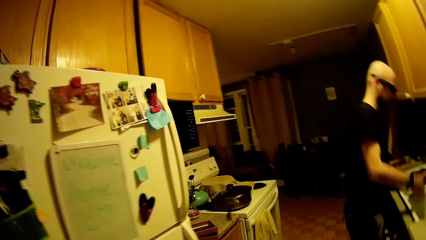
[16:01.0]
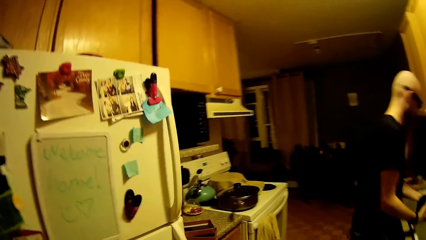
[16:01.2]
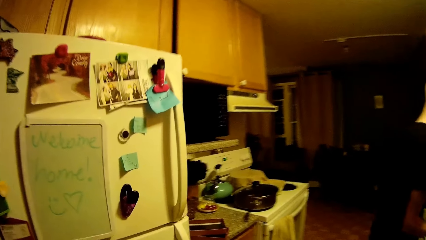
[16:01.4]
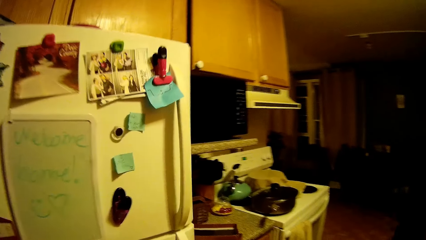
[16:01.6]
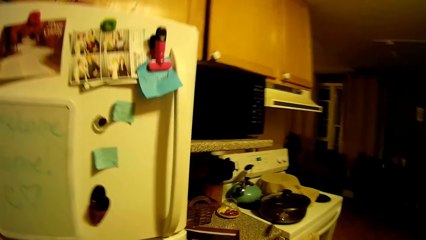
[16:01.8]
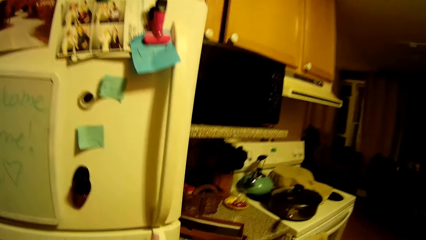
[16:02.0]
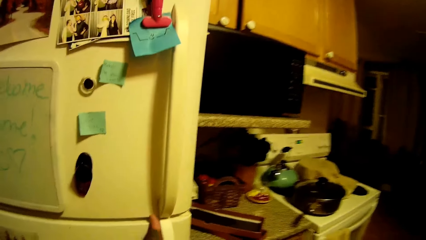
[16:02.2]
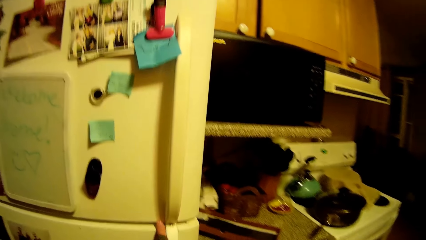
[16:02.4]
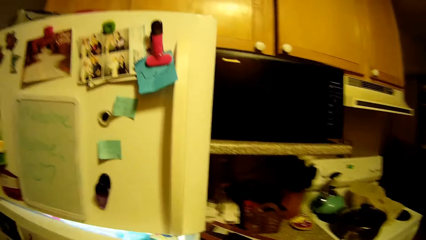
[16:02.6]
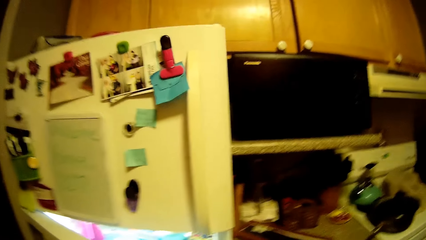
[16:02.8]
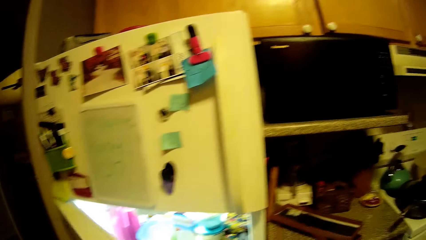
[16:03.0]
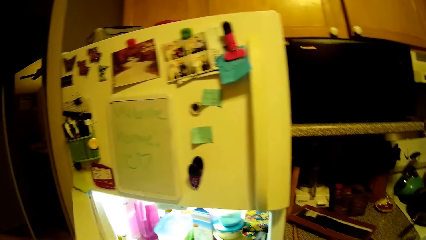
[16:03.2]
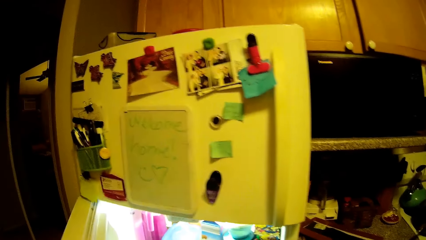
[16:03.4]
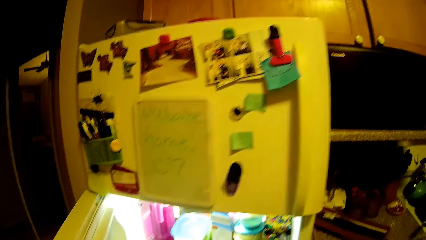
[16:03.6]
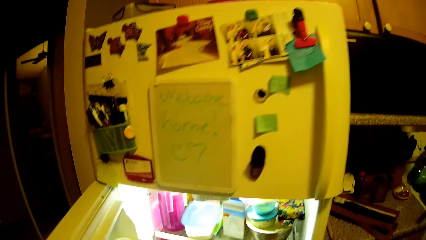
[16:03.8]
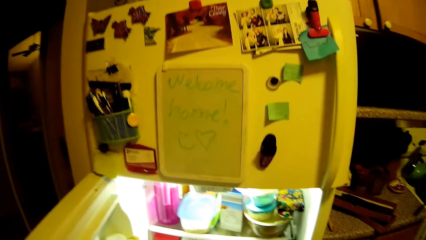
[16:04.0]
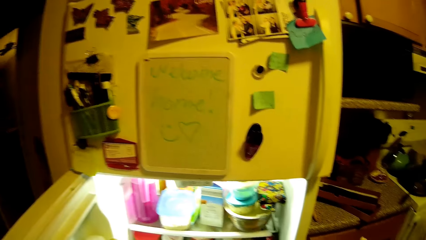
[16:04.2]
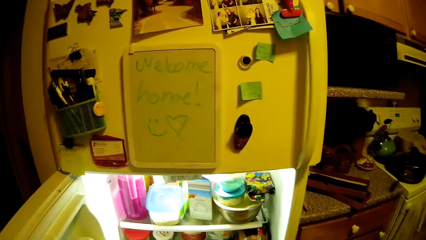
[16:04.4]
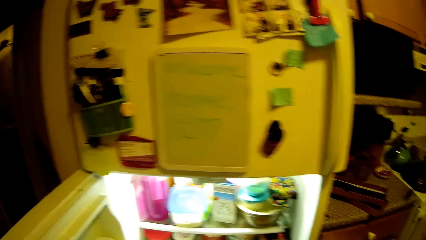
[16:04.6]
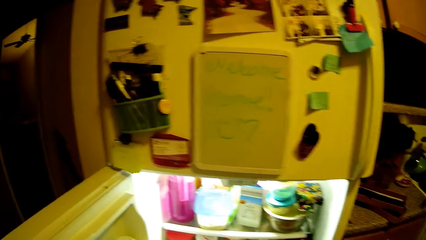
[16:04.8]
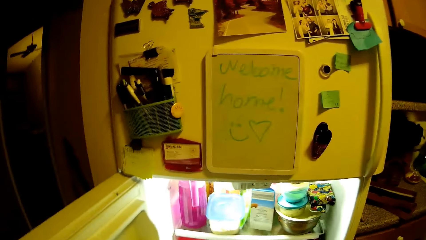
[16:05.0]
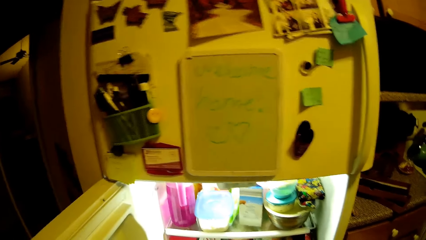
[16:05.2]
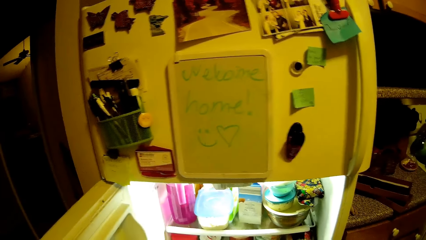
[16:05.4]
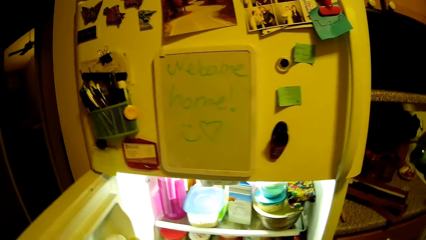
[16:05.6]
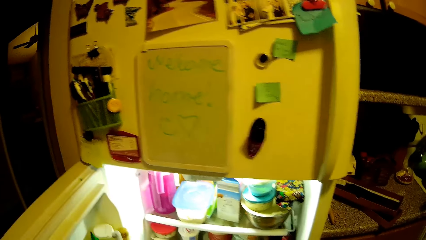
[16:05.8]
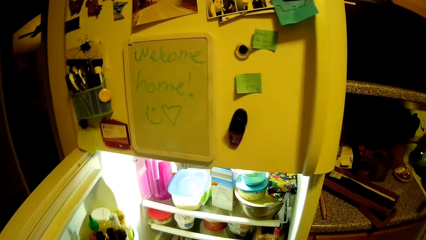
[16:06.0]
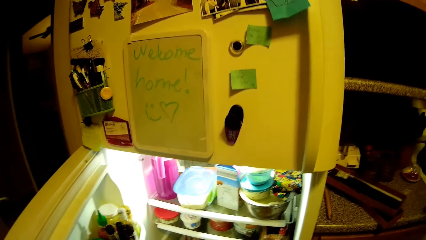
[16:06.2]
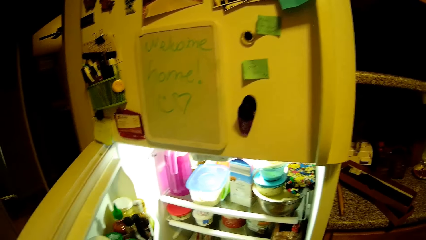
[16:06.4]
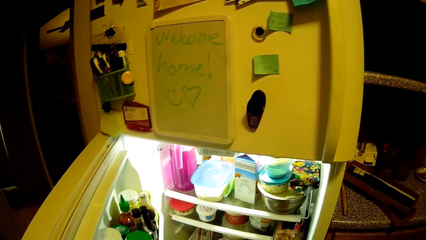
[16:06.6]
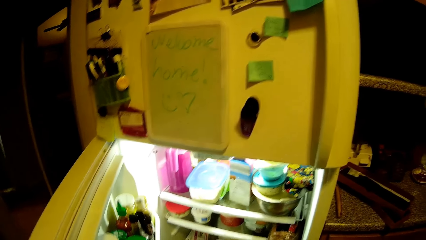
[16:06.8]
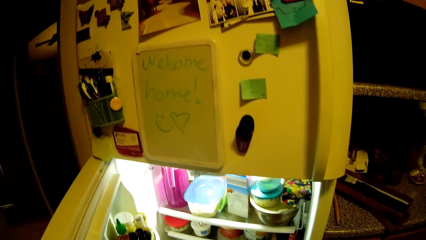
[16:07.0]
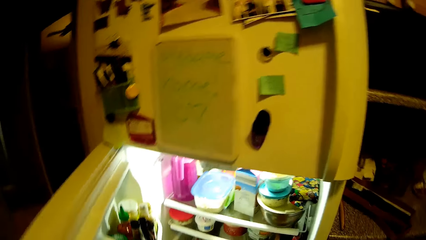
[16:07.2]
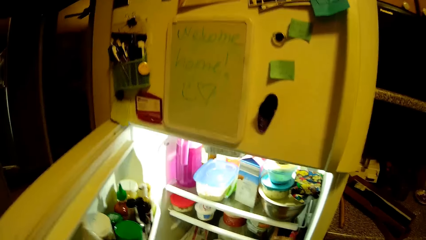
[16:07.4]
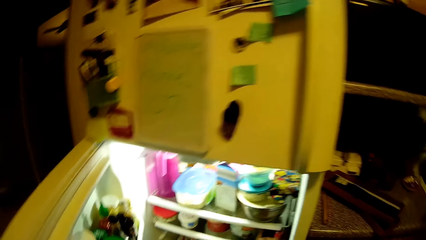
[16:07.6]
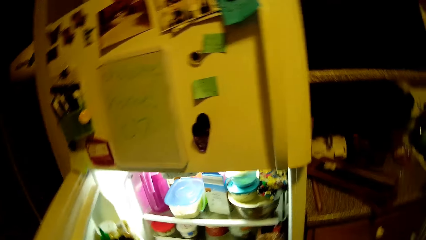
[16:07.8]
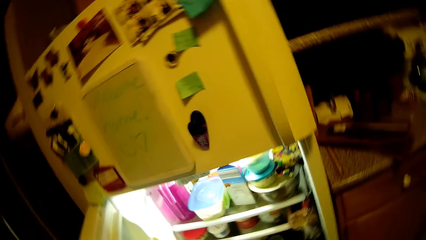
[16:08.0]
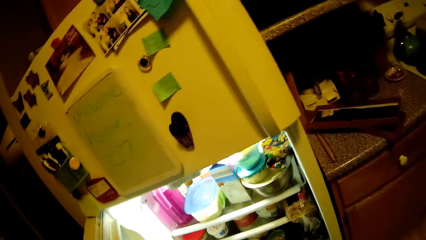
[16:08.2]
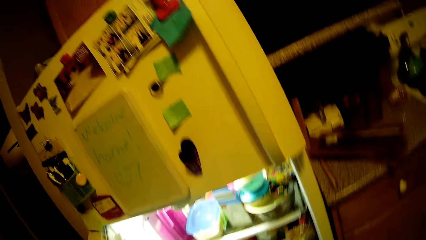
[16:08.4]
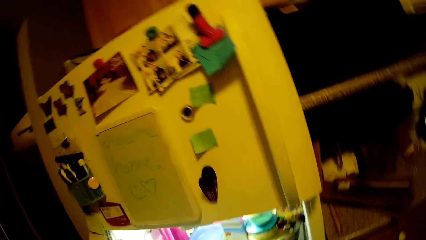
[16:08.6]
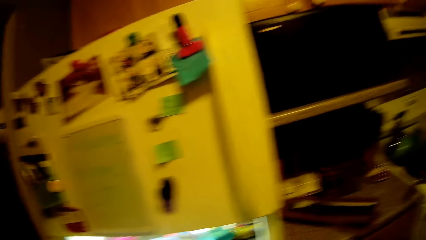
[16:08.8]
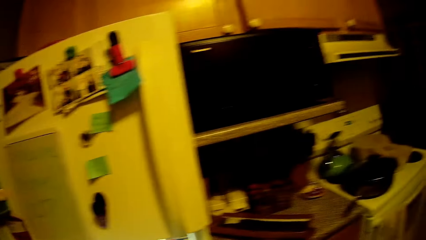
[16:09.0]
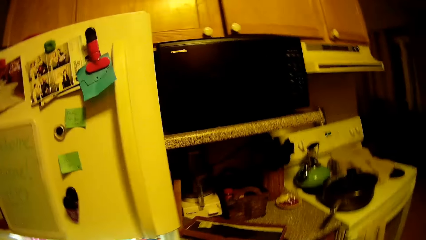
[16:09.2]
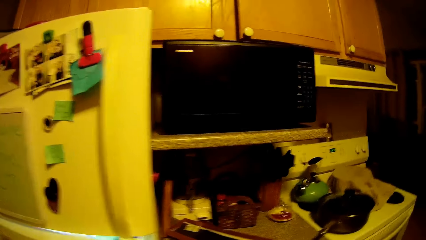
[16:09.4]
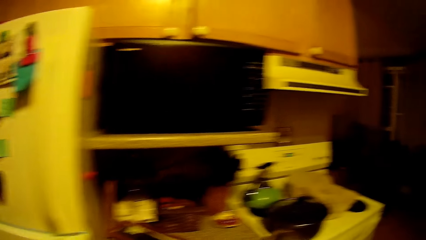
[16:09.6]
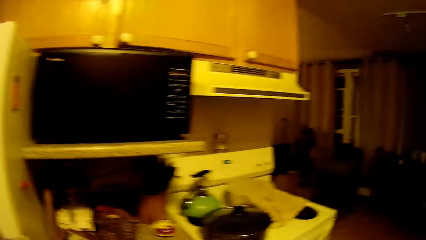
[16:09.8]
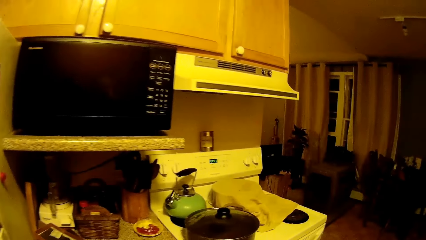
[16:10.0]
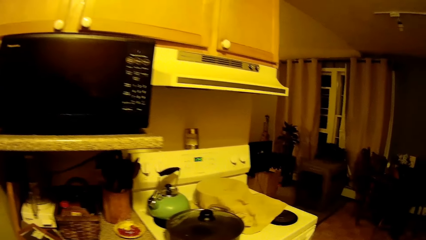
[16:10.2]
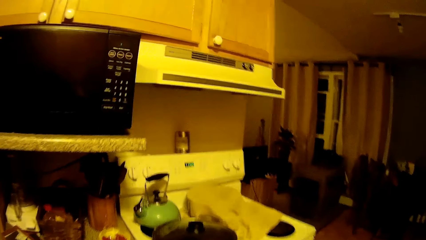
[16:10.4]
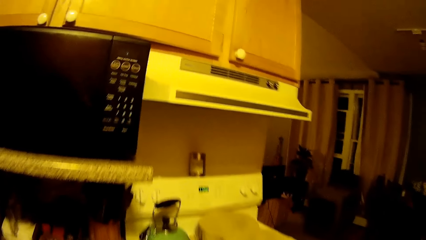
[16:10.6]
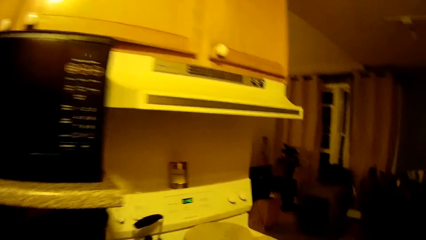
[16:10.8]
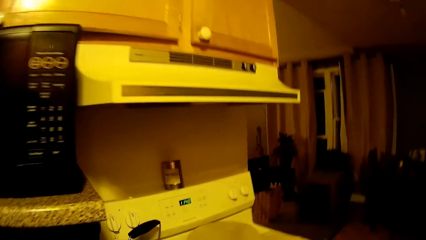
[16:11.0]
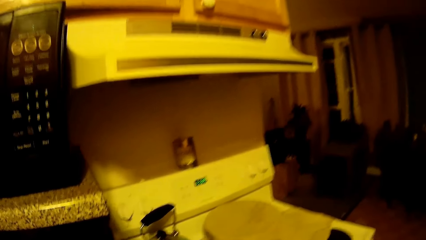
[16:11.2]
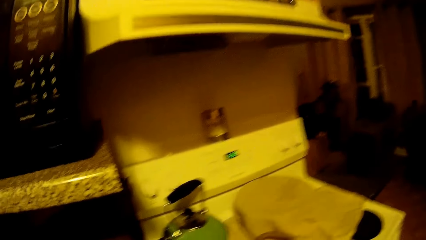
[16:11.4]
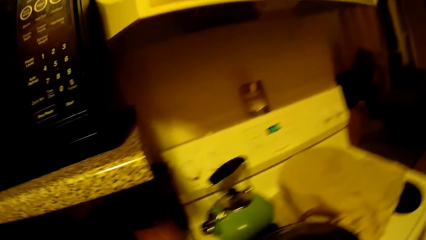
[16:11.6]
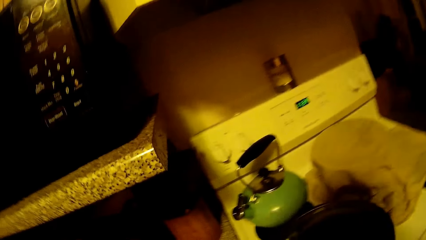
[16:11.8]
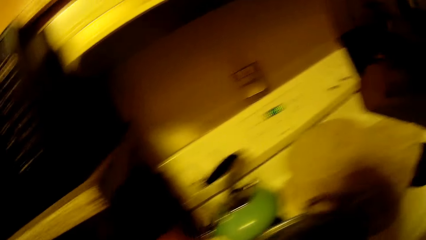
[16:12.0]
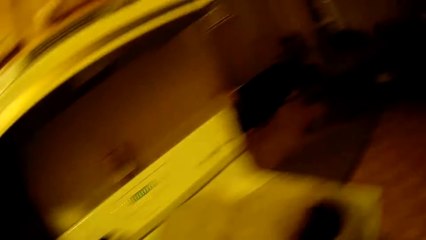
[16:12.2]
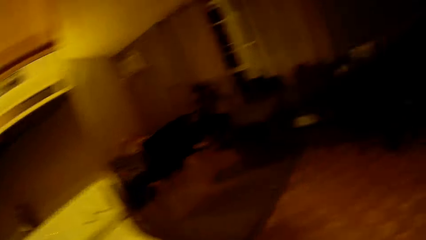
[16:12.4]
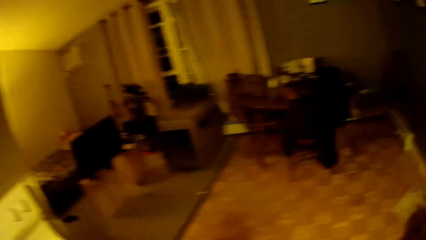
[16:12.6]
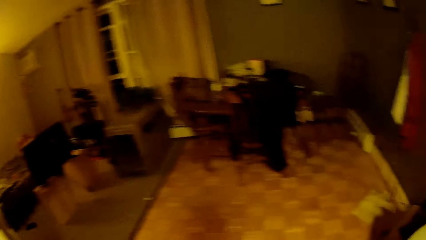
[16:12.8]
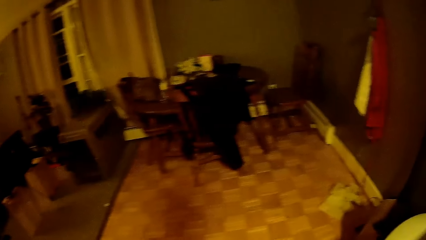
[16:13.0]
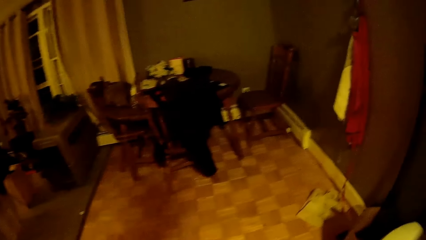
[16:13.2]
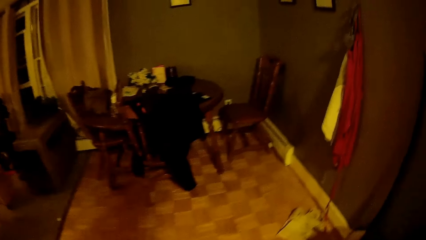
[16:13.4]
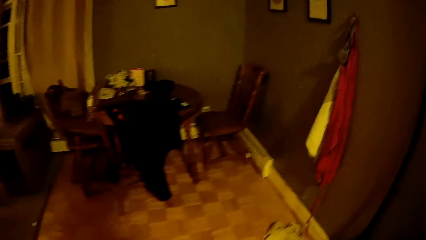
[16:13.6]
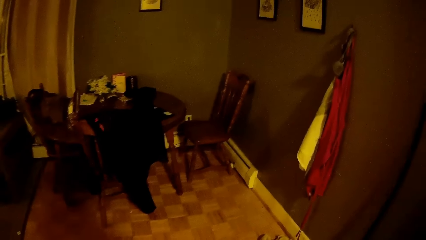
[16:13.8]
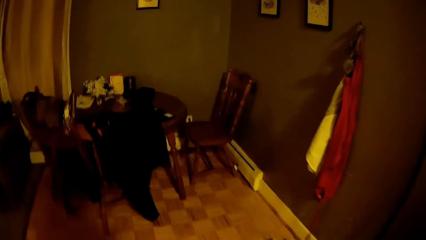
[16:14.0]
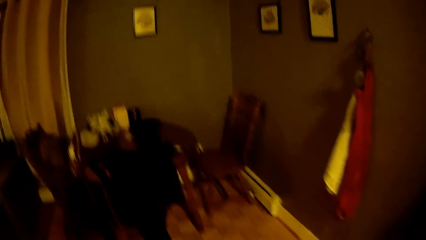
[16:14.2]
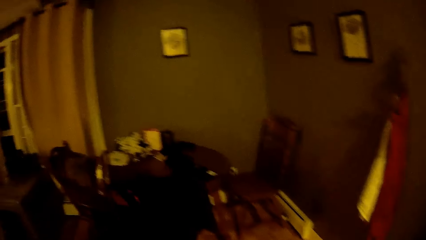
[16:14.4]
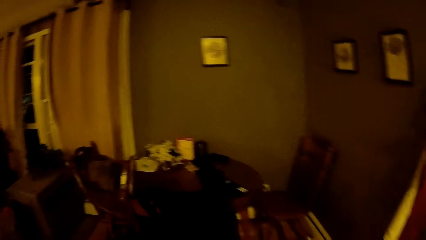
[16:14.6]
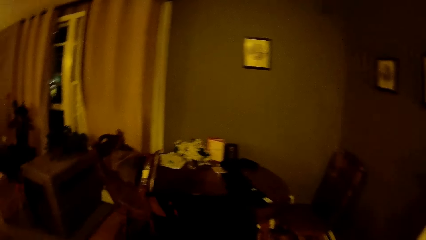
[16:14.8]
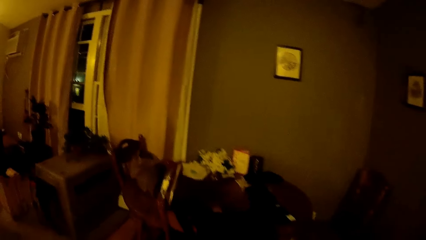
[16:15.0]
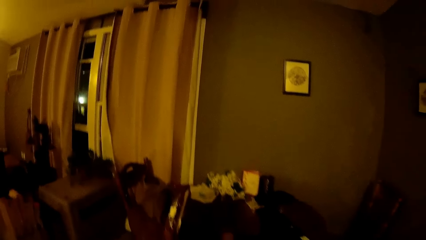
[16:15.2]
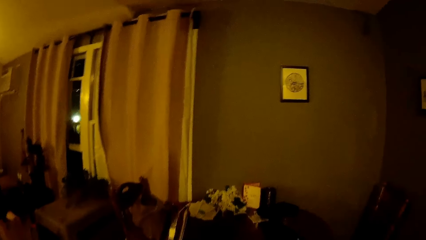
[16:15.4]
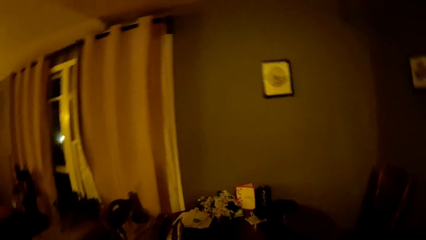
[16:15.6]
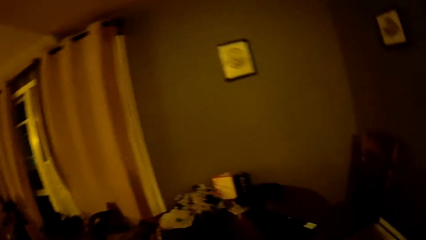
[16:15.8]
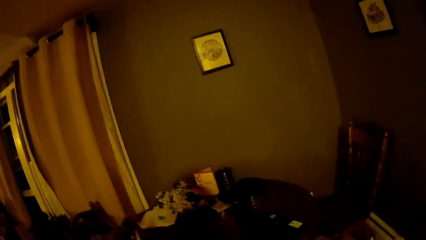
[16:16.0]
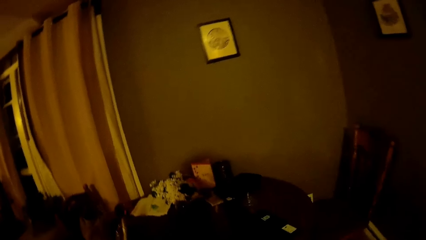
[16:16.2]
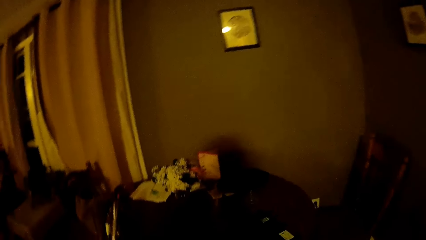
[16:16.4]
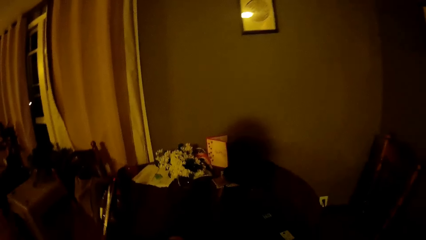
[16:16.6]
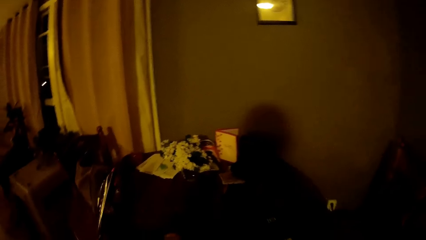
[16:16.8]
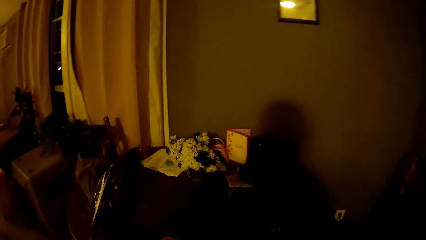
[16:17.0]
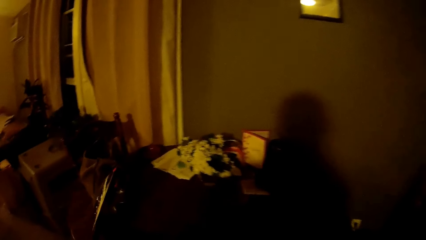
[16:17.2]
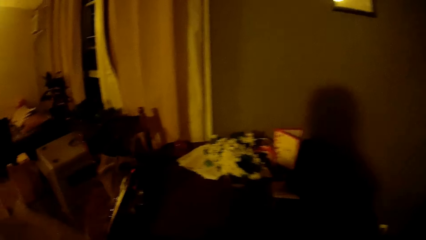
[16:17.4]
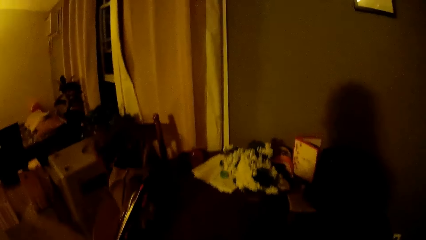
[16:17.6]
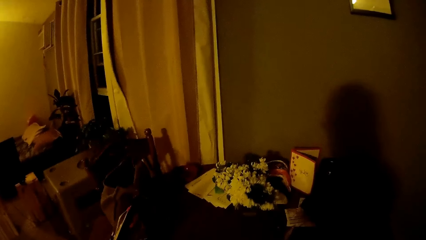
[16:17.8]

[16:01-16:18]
The camera wearer walks and sings. She opens a refrigerator or fridge with her left hand. She sings. She looks inside the fridge and sings. She looks around the kitchen. She walks.
